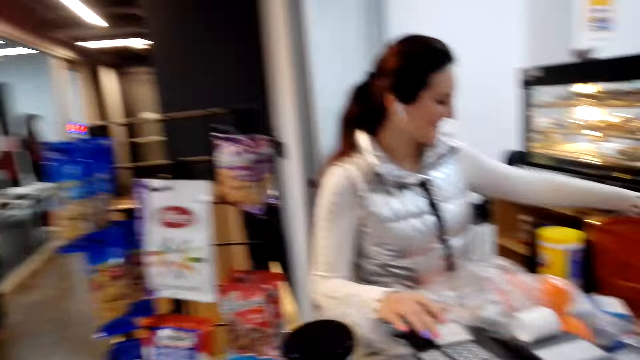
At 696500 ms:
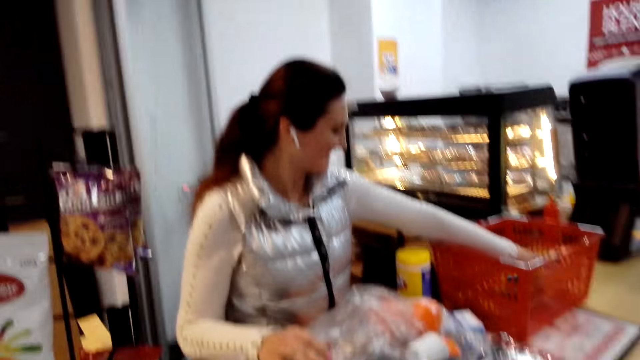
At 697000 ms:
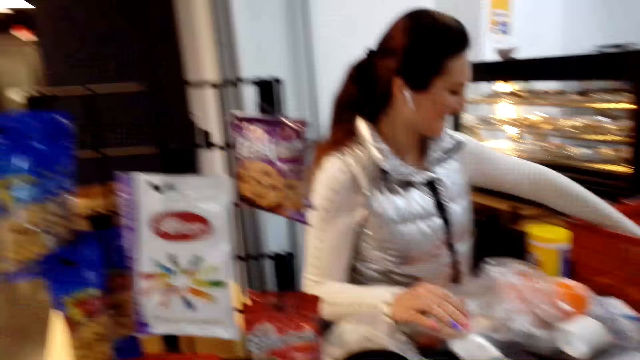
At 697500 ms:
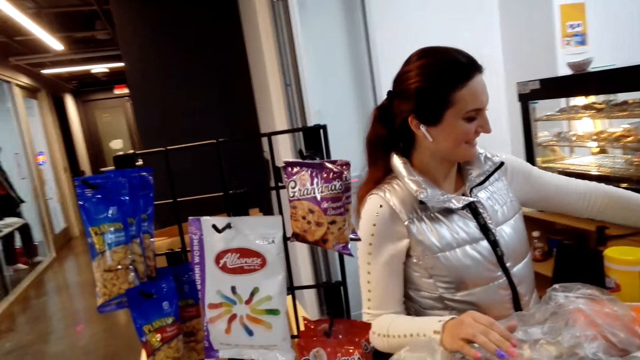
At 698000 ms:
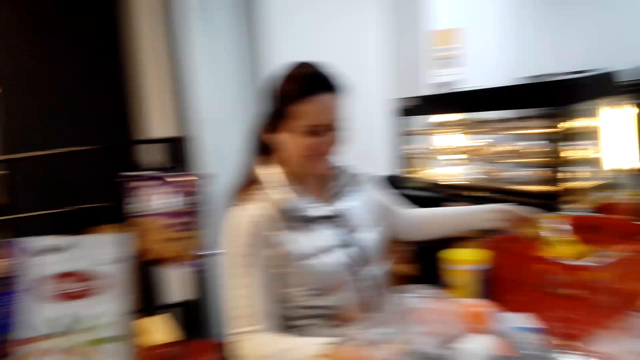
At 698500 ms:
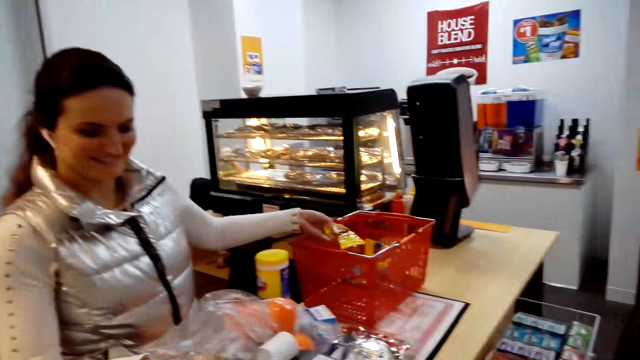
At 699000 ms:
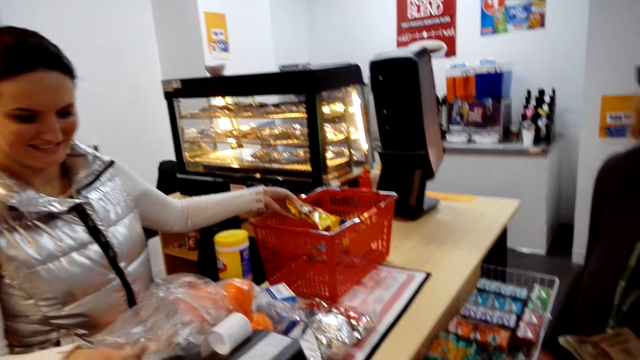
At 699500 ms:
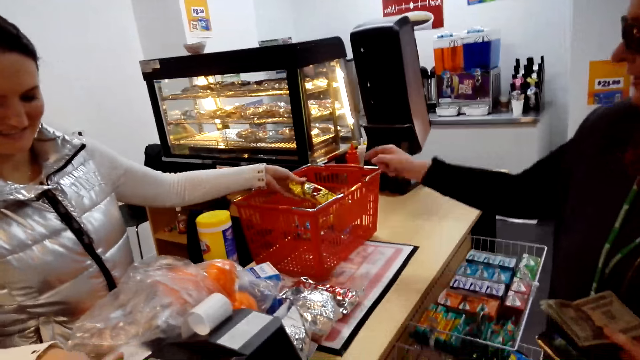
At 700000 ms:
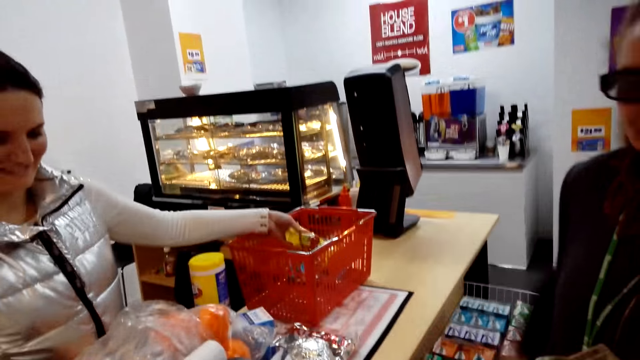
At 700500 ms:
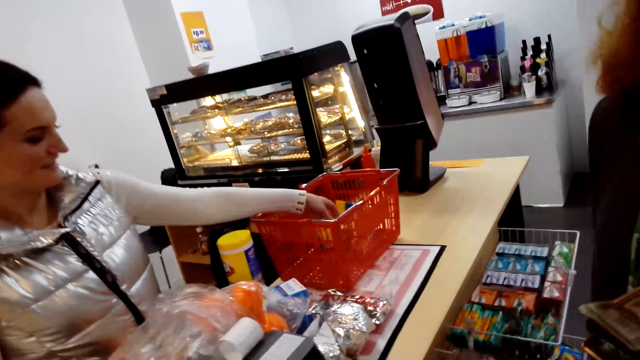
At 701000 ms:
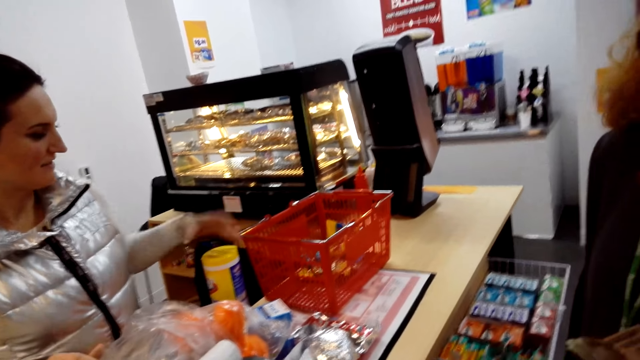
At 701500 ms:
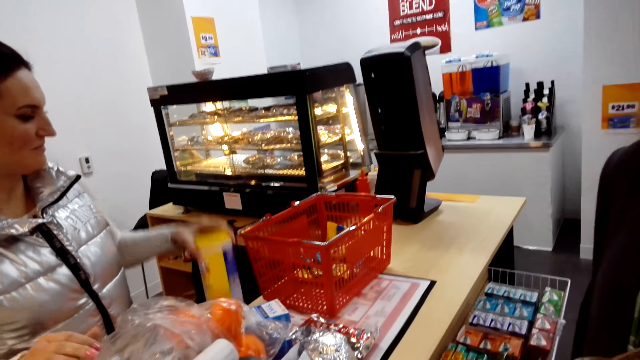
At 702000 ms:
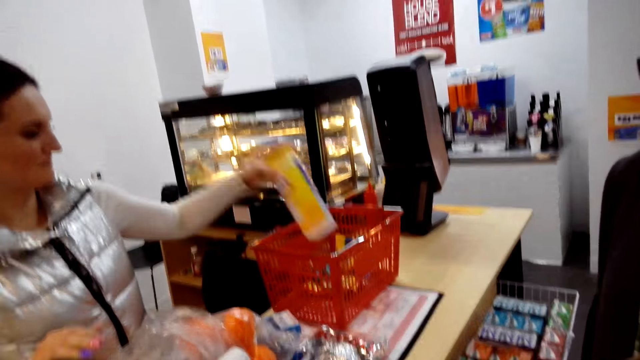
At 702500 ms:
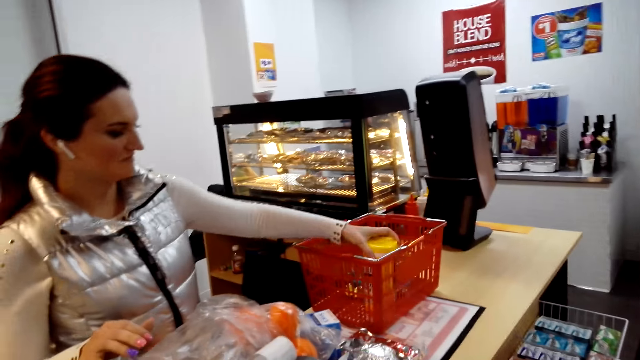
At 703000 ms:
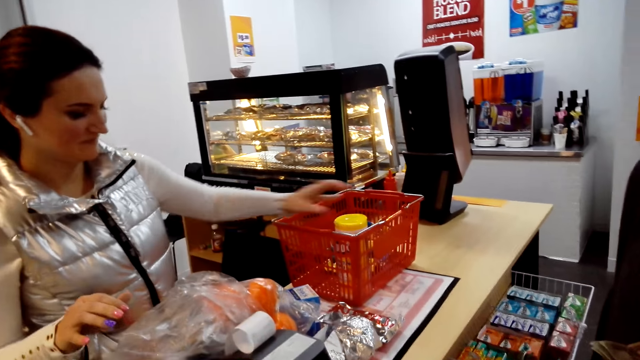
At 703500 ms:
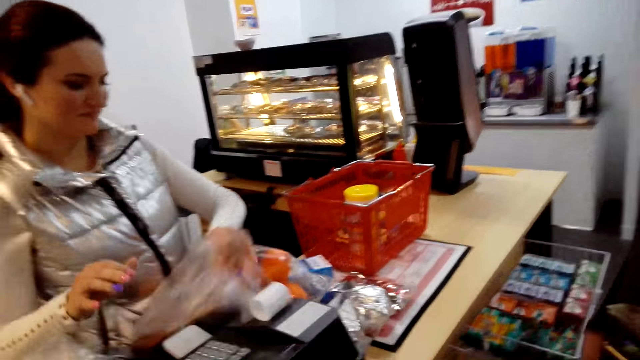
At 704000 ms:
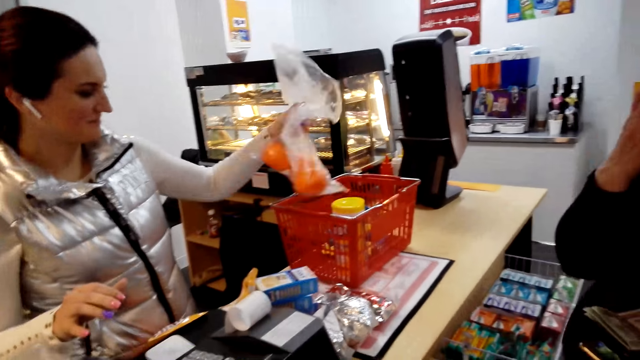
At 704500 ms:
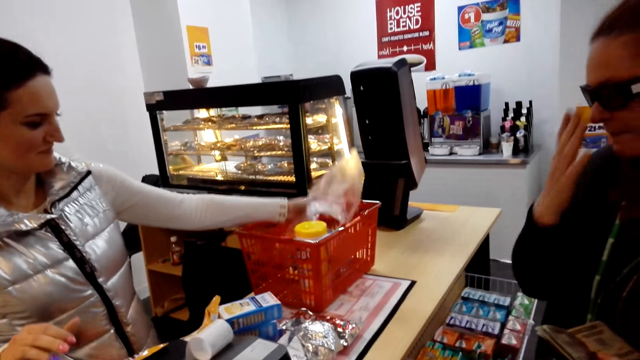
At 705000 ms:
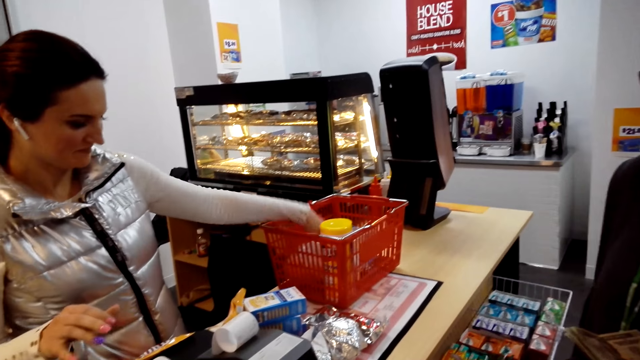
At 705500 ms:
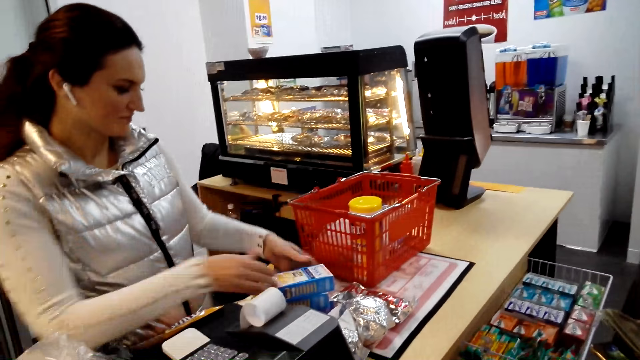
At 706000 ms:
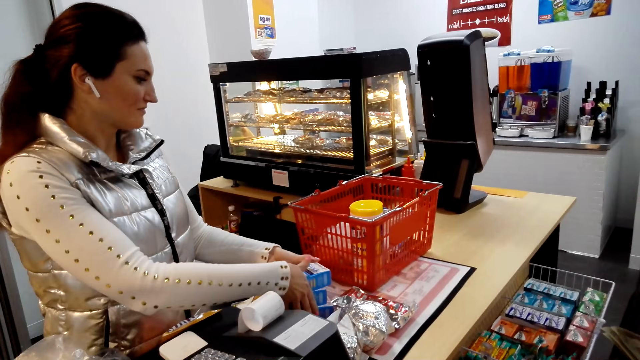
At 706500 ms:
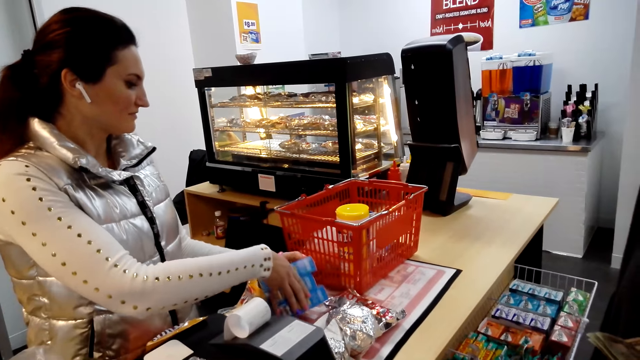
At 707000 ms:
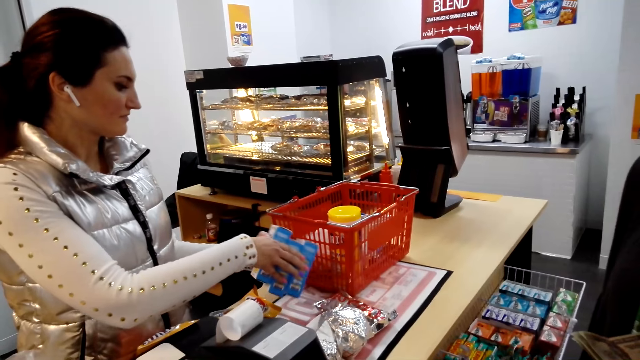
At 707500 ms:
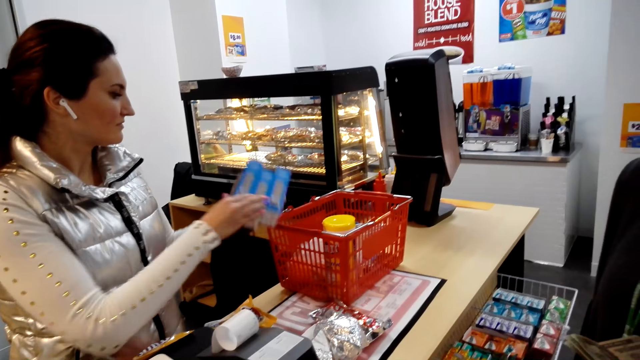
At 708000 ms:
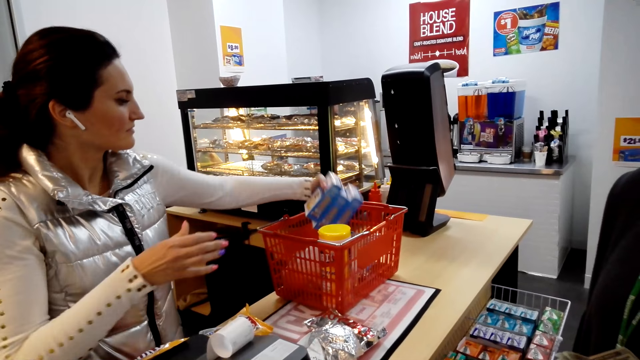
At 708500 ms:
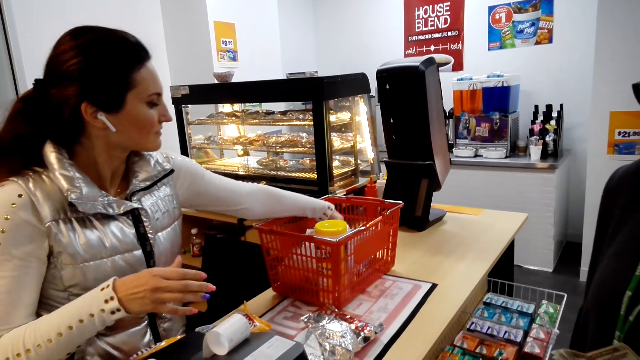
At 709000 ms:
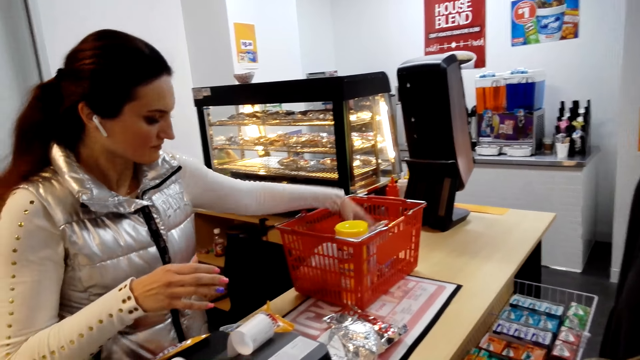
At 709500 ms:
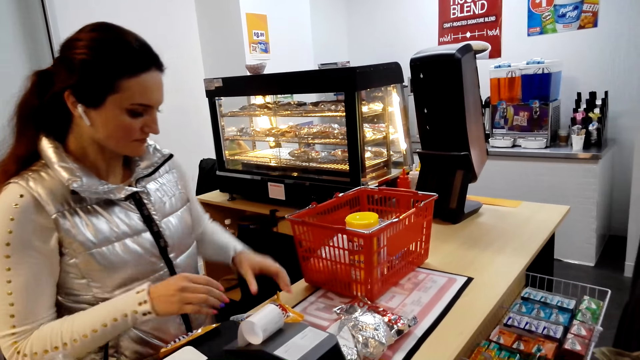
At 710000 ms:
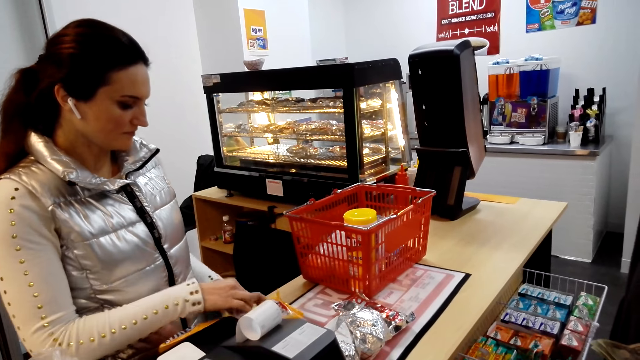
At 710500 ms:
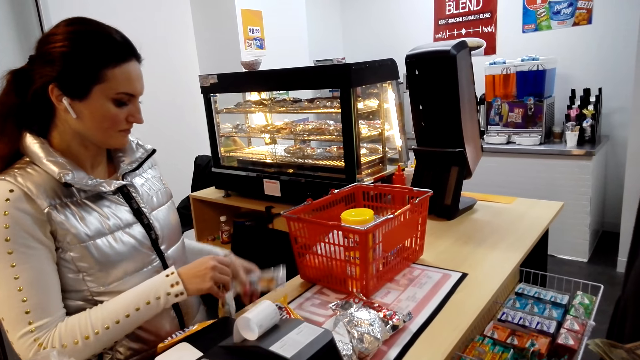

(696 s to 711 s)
A woman scans the goods. Another woman points at the shopping bucket. The camera wearer converses with the other woman. The first woman puts the goods in the shopping bucket. The camera wearer converses with the other woman. The first woman puts the goods in the shopping bucket.

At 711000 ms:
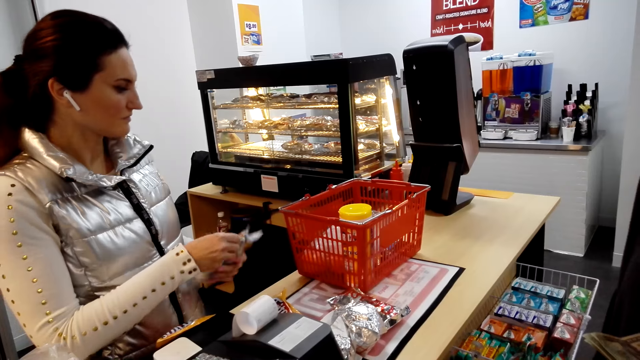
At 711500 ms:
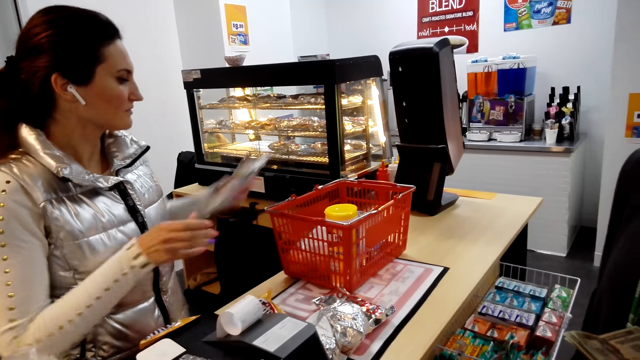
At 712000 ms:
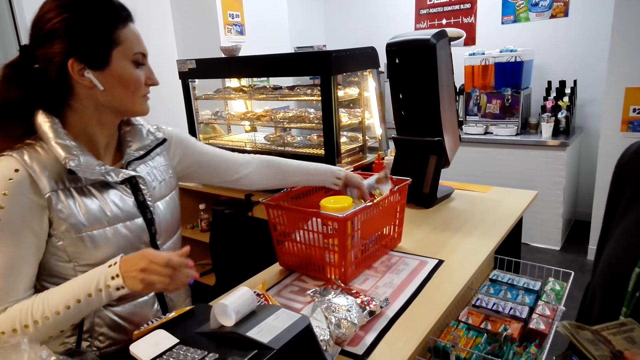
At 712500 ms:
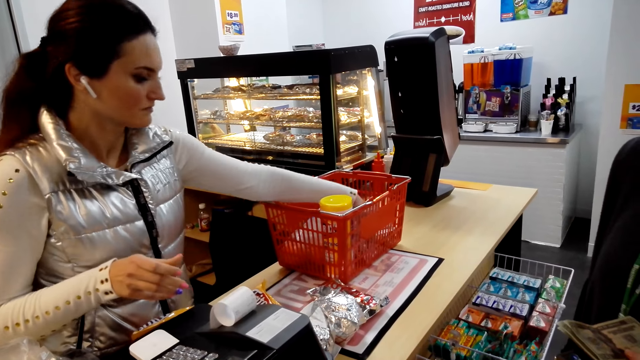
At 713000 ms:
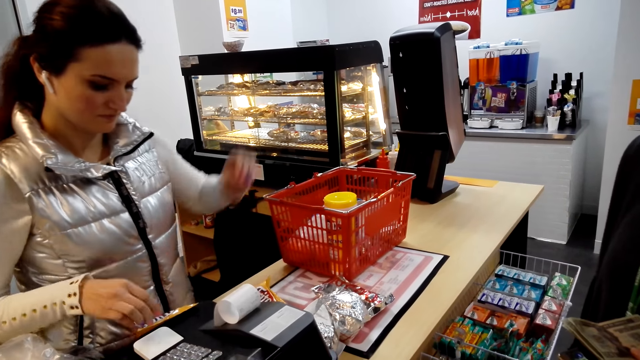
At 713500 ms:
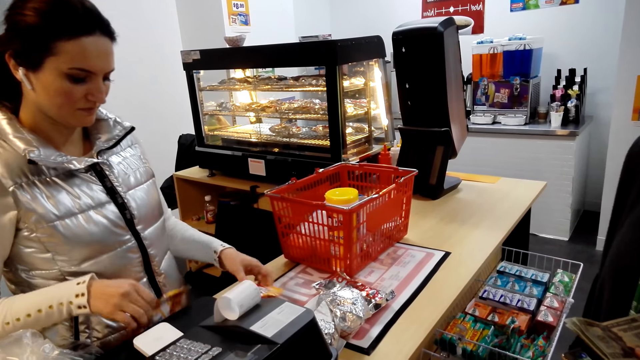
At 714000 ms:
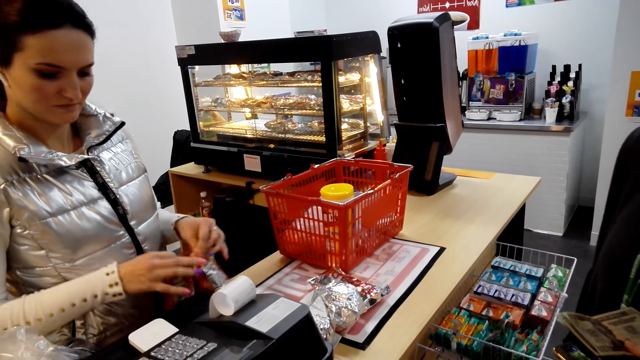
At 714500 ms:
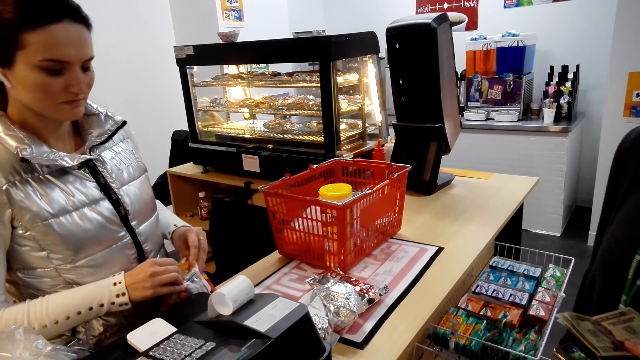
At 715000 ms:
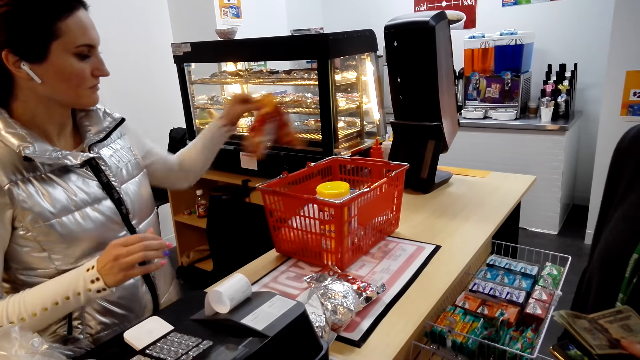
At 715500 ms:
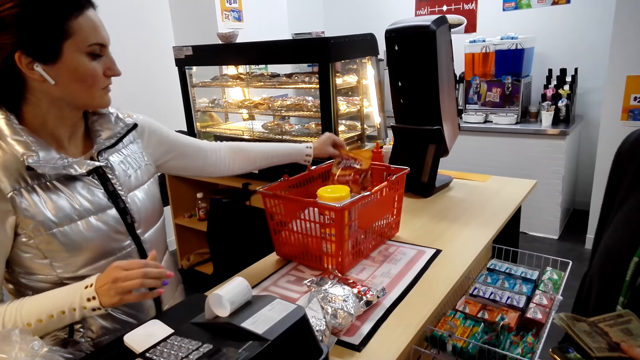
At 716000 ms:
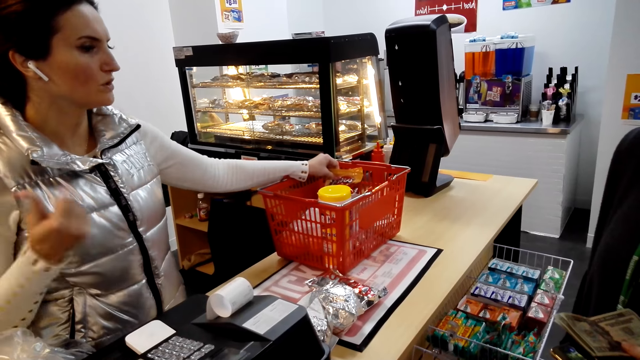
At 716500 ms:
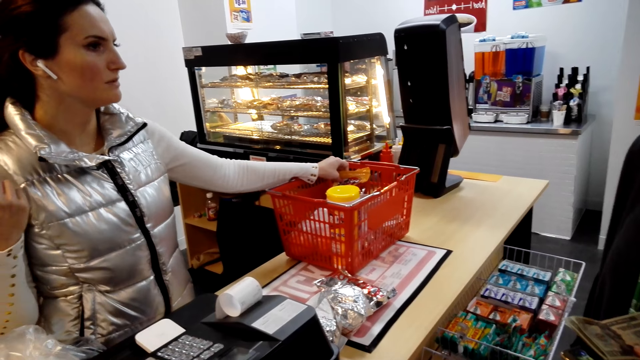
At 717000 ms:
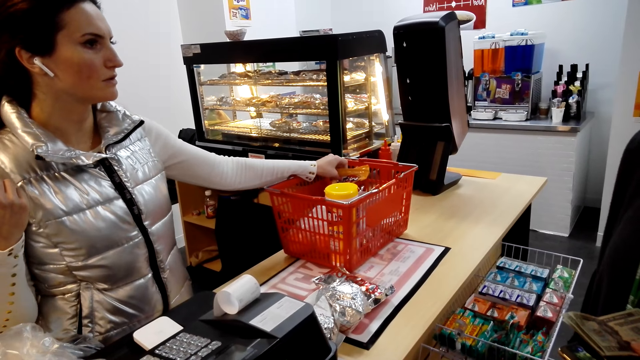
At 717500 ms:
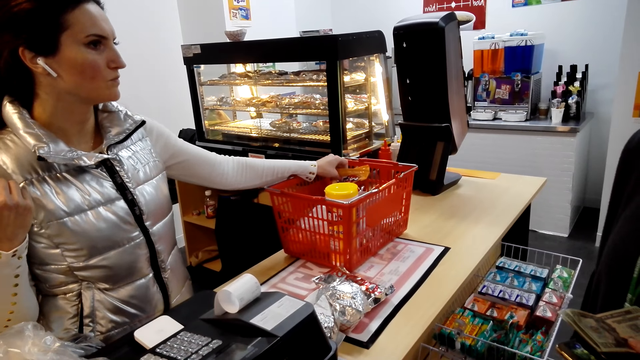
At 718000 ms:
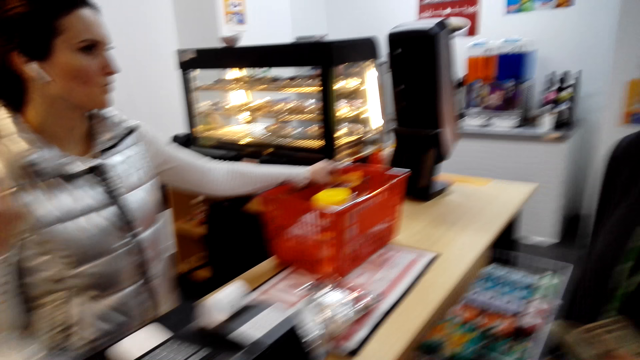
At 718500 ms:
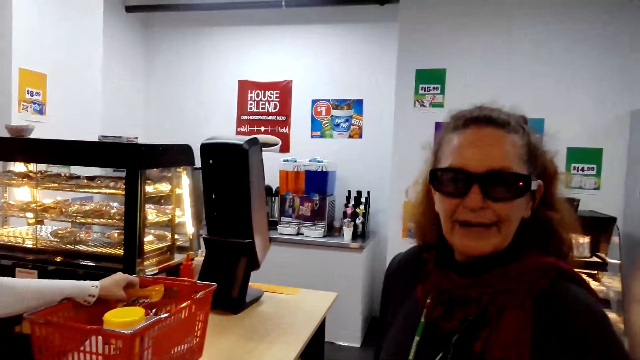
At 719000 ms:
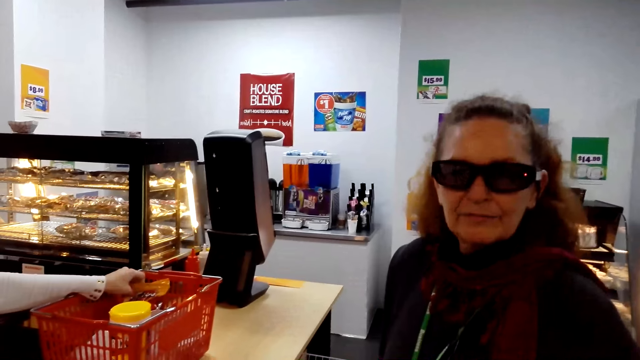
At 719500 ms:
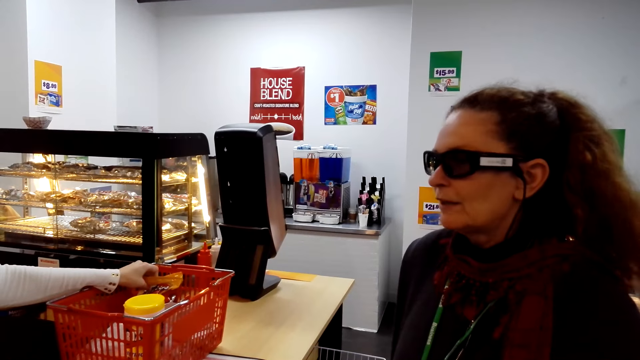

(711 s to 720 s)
A woman converses with another woman and the camera wearer.
